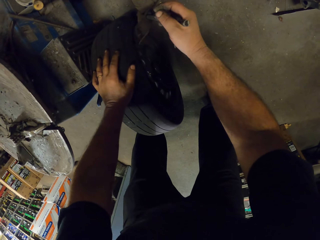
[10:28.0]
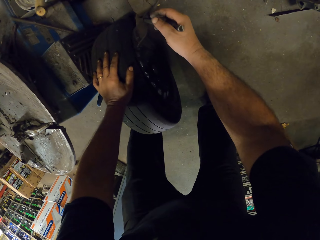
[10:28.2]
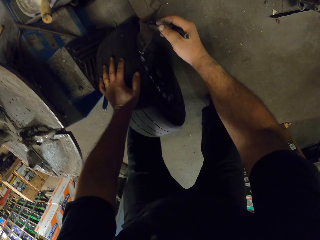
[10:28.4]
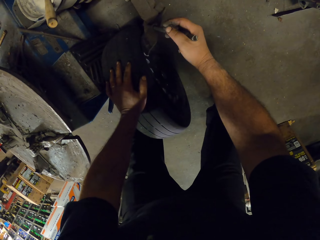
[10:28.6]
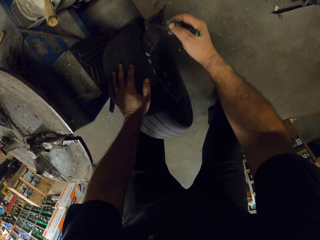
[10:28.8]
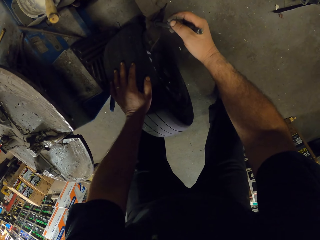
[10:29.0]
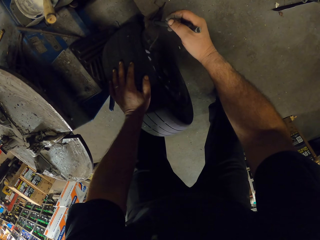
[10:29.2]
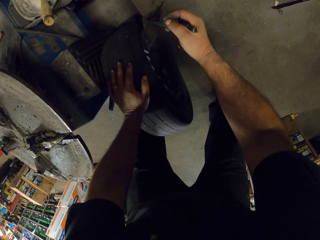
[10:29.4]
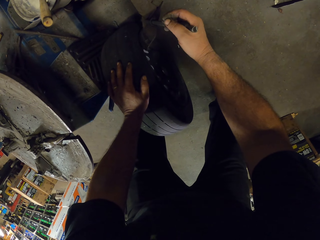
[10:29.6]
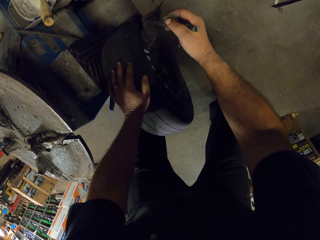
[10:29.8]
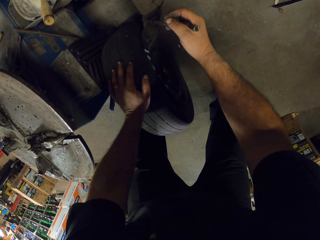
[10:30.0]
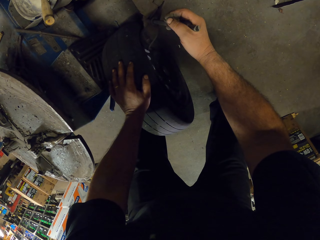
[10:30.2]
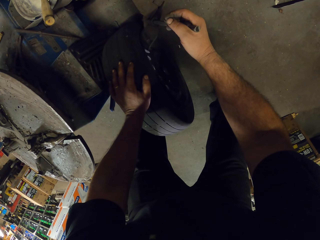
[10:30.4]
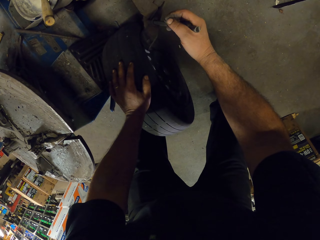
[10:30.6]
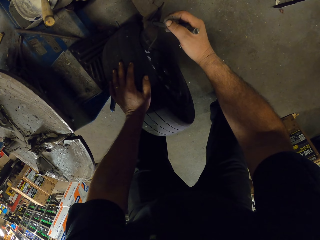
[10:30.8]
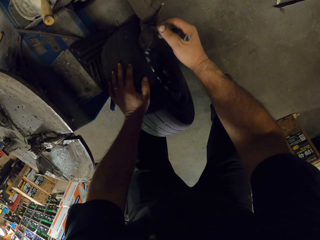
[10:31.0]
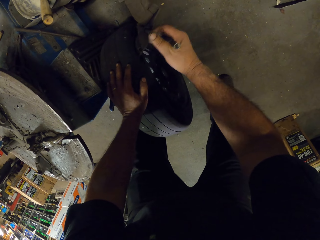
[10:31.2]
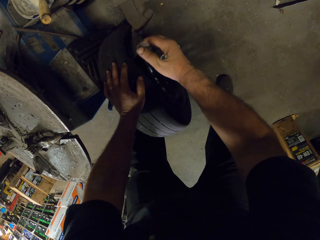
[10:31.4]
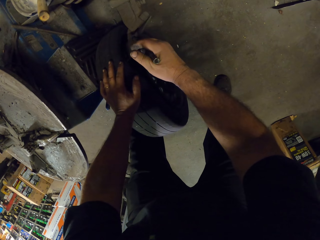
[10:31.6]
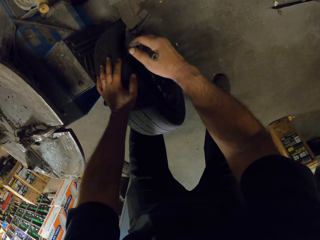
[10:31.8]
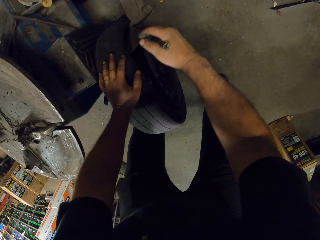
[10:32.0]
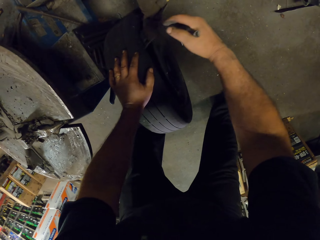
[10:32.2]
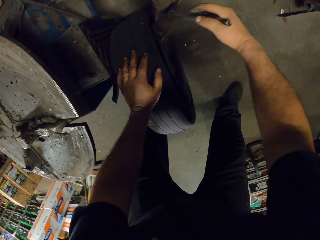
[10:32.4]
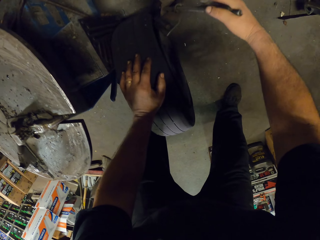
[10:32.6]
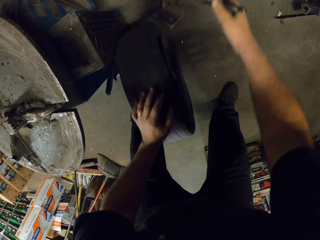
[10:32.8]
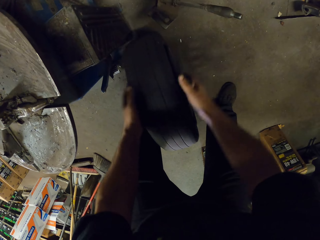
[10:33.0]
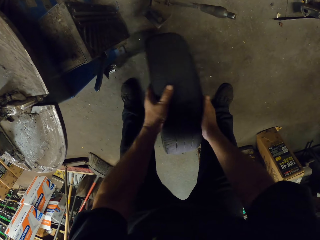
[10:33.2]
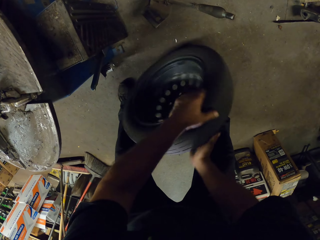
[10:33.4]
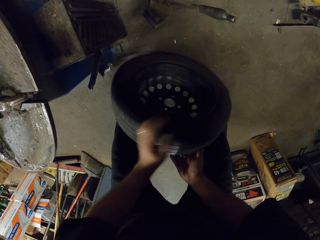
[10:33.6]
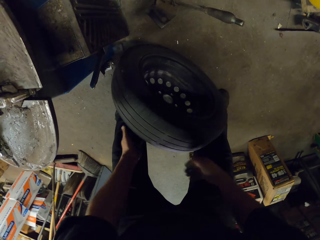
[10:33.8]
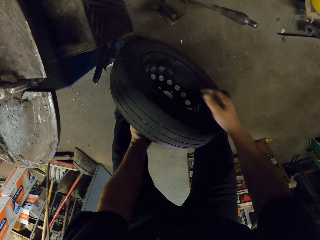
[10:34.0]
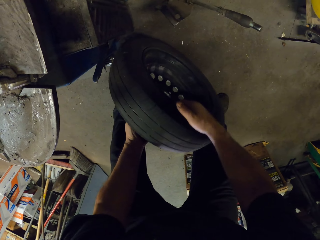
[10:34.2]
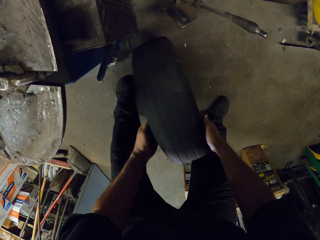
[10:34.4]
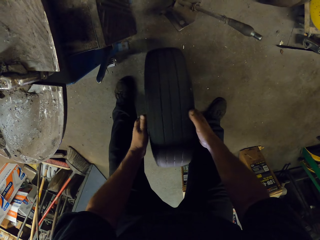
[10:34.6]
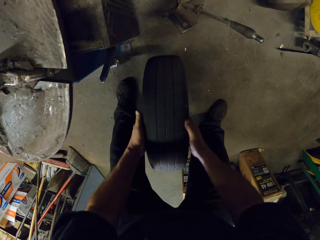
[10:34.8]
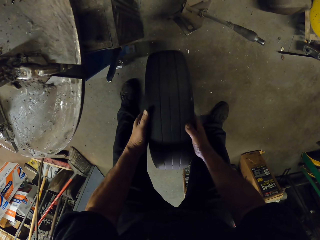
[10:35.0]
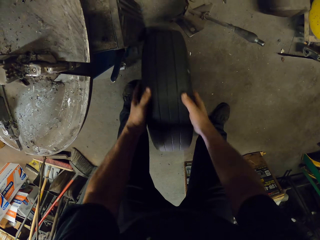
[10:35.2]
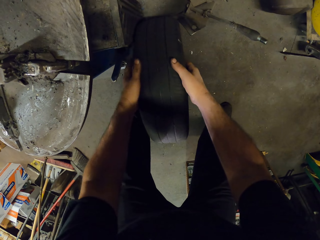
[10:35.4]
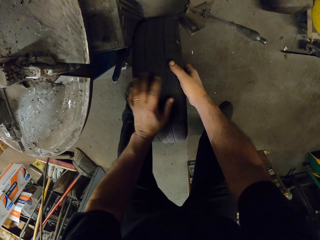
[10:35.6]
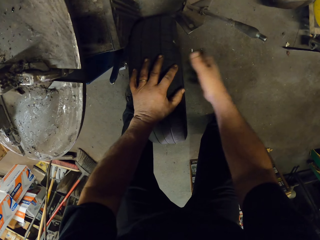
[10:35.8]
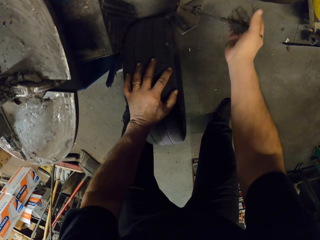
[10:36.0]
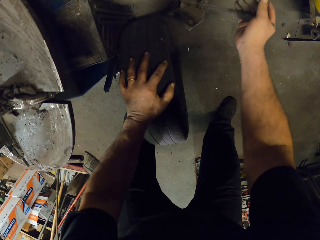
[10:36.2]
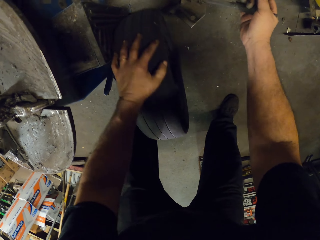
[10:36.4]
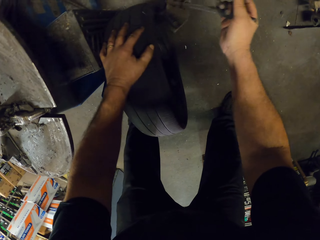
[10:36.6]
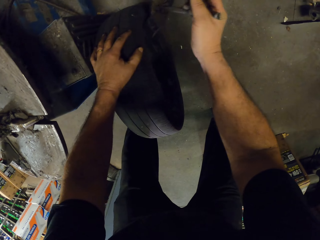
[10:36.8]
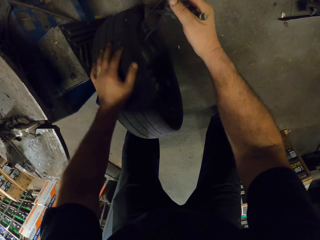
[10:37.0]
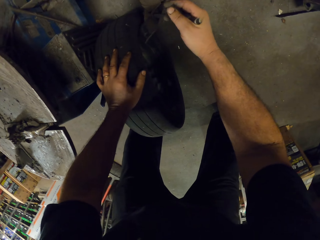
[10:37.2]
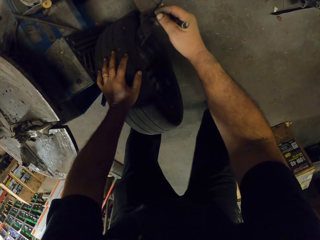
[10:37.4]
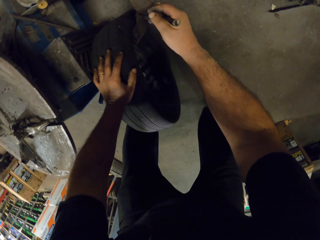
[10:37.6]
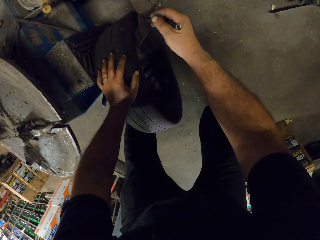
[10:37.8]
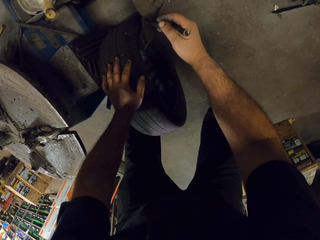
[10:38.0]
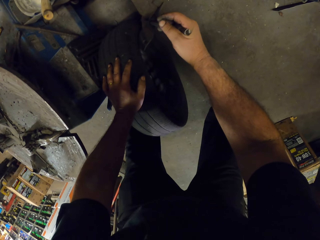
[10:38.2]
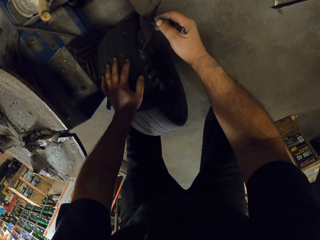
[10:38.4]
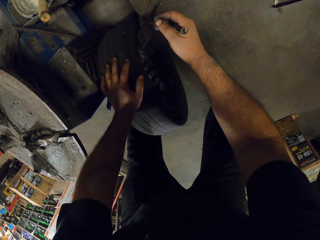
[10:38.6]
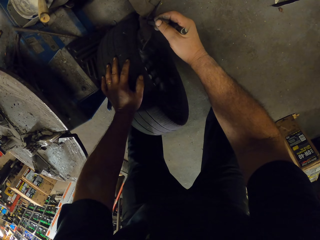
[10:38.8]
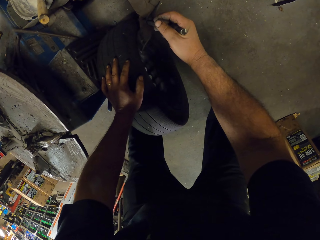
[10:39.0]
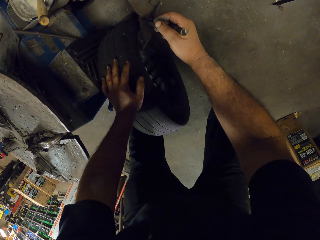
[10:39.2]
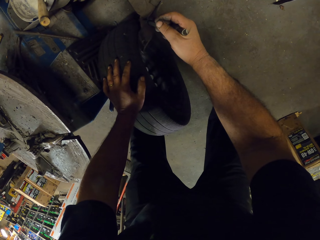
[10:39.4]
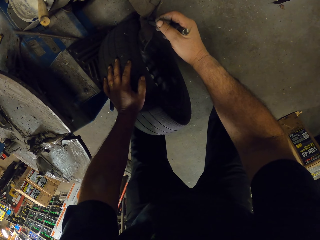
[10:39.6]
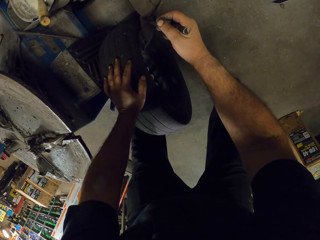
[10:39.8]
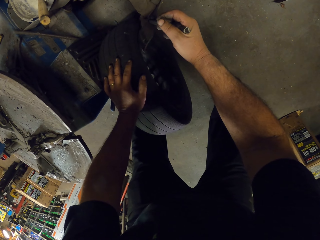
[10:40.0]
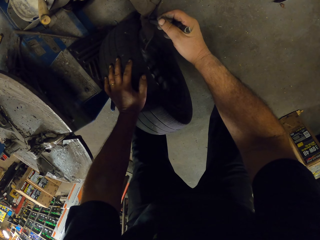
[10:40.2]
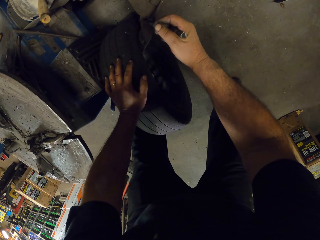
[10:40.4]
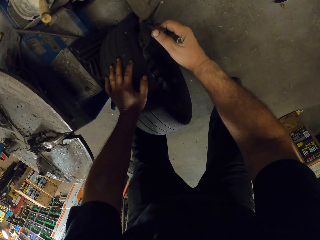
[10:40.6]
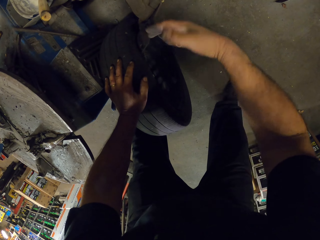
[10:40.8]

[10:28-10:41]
The camera wearer puts the tire in a Hunter tire machine. They rotate the tire. They put the tire in the Hunter tire machine. They remove the rim from the tire with the rim remover.

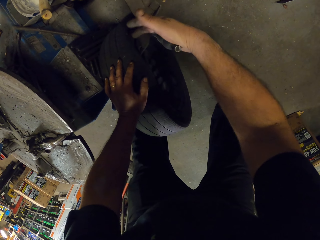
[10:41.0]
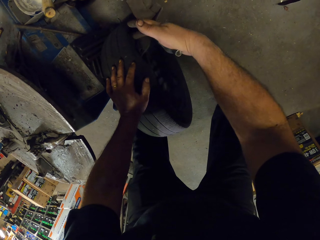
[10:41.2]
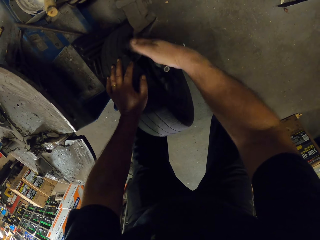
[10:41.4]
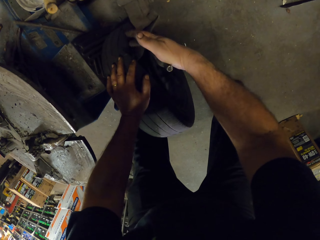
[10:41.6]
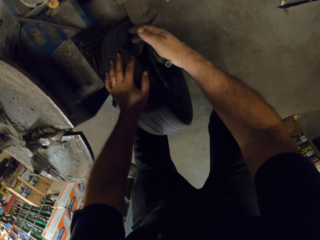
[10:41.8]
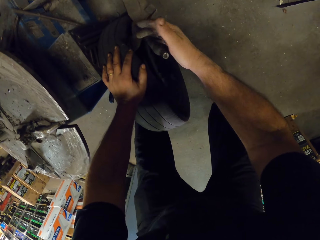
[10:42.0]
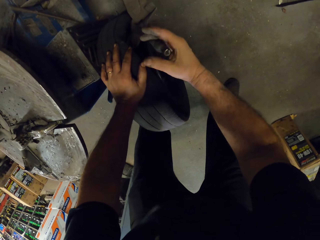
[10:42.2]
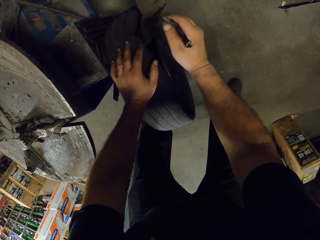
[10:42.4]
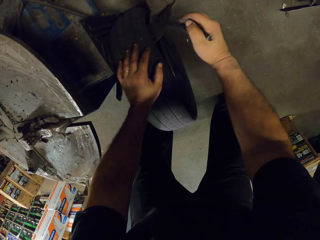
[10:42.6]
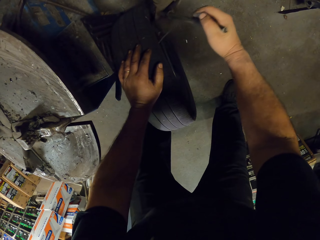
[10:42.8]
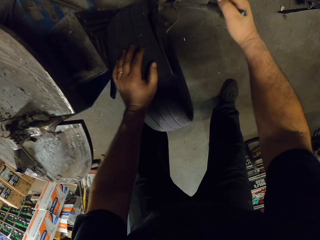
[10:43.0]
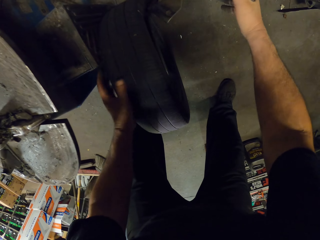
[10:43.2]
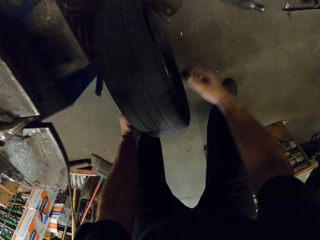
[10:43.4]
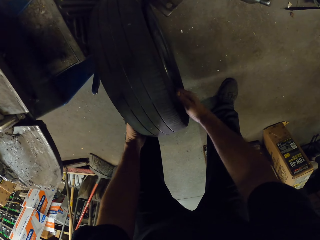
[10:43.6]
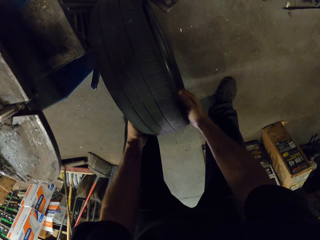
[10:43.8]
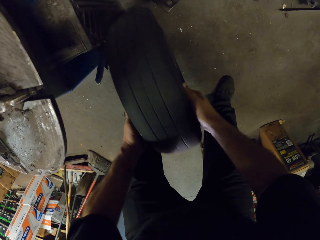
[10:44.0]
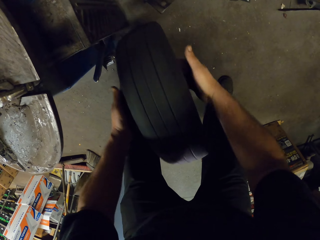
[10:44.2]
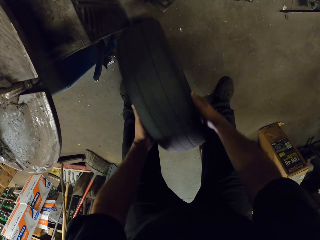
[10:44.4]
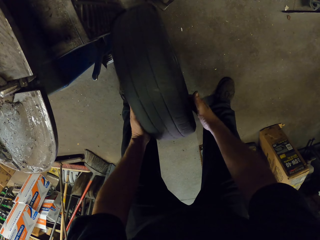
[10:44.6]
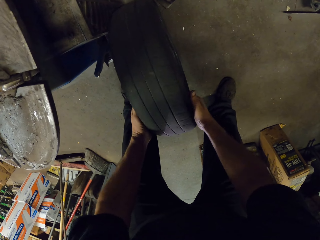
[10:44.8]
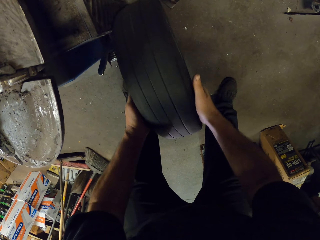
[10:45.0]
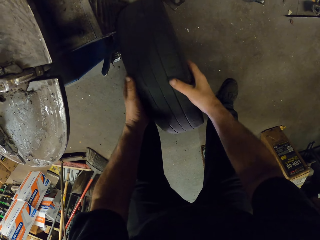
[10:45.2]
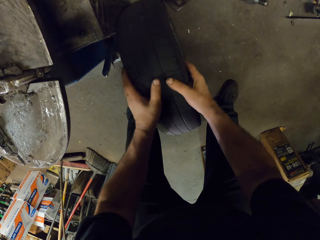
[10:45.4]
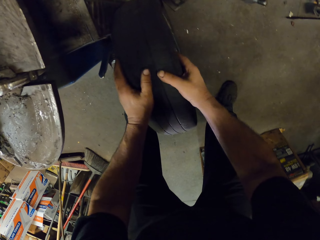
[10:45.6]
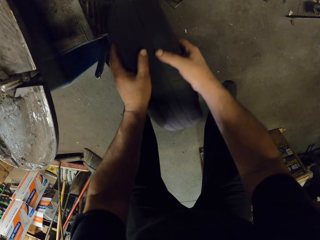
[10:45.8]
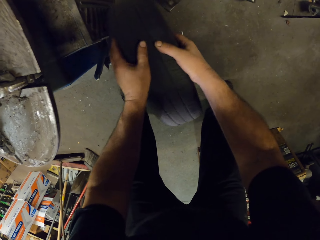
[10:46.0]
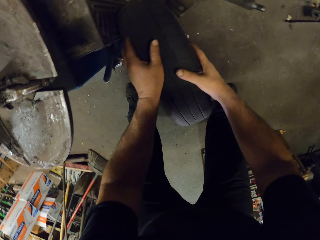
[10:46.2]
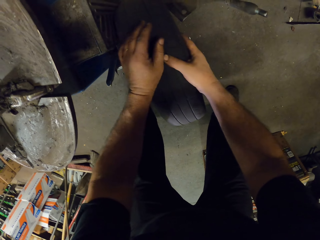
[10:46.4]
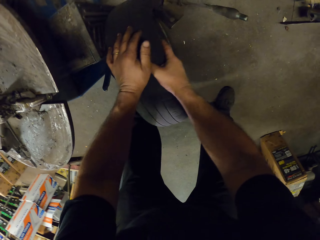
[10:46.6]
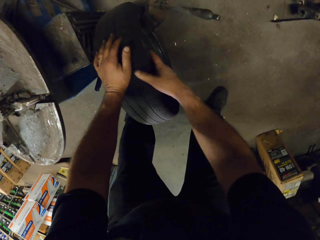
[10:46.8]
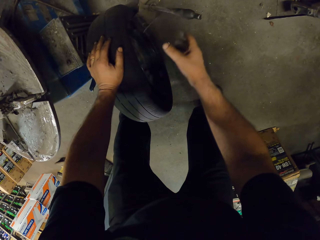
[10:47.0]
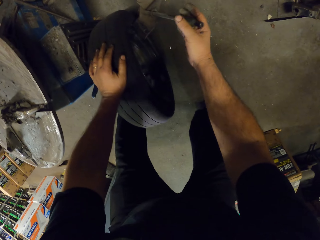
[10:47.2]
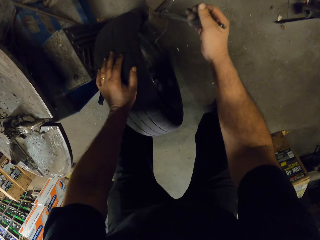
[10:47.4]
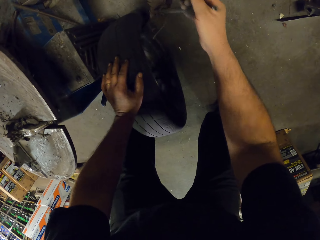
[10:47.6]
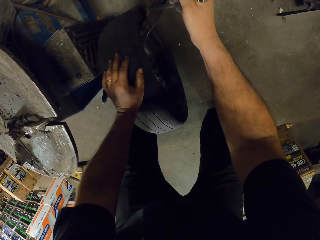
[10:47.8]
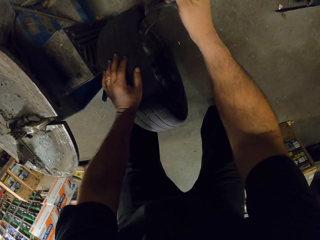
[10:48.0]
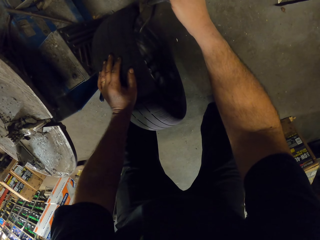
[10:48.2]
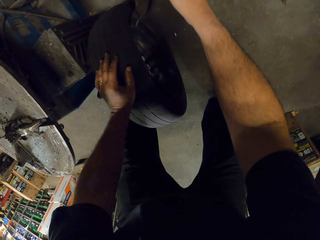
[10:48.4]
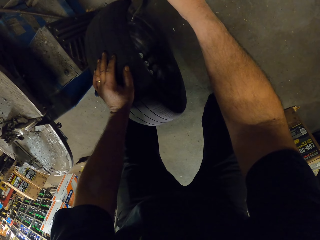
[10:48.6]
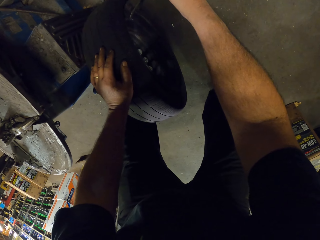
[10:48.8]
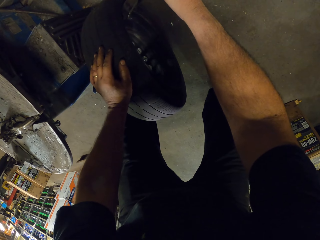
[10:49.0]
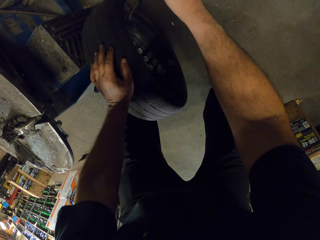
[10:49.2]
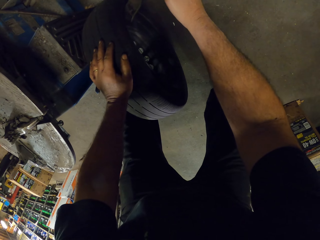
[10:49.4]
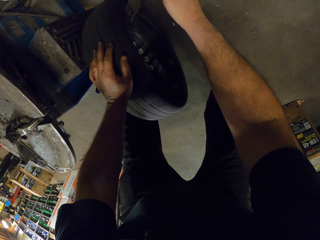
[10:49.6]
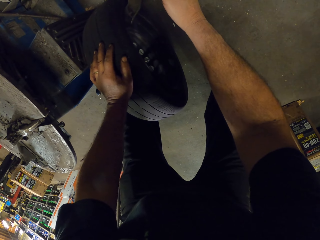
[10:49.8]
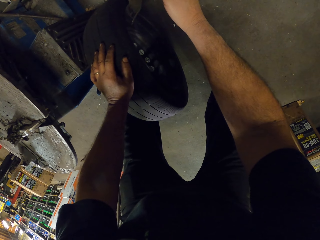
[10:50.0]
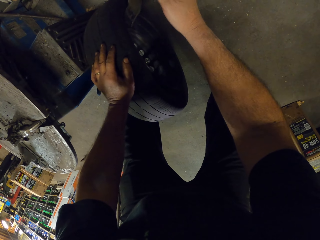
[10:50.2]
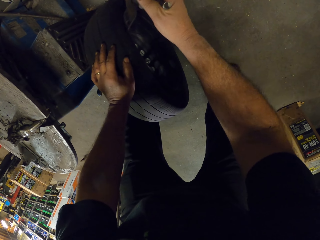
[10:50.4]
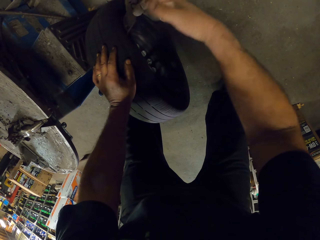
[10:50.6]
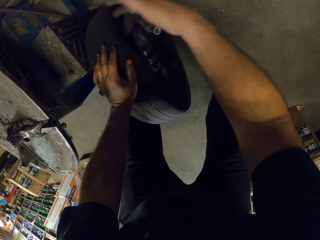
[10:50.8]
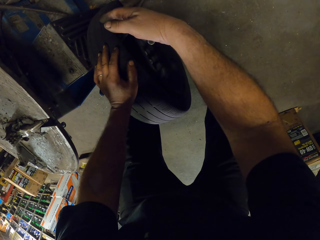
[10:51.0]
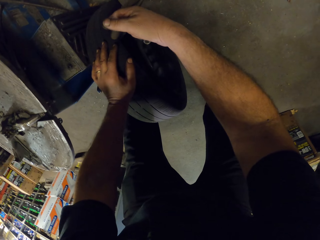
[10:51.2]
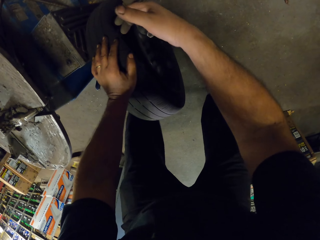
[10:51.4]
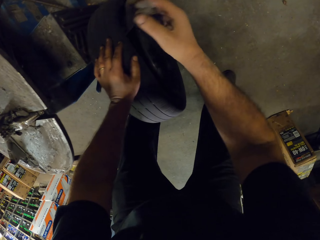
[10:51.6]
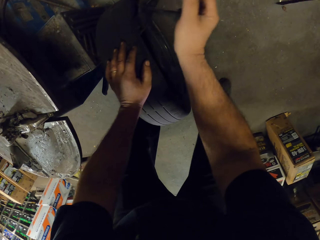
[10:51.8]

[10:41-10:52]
The camera wearer rolls a tire. They put the tire in a Hunter tire machine.
